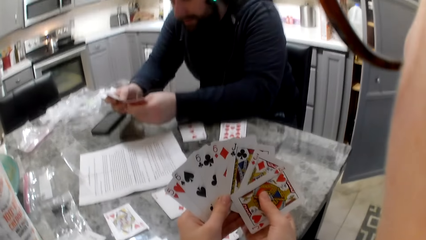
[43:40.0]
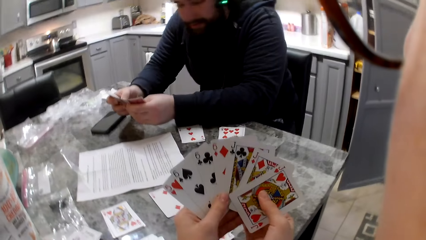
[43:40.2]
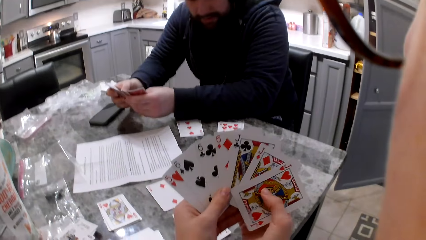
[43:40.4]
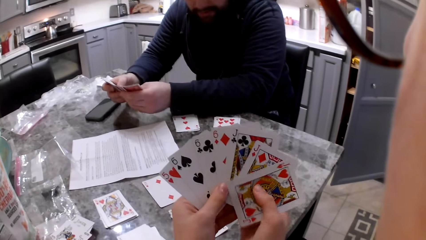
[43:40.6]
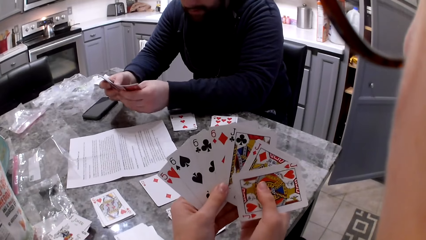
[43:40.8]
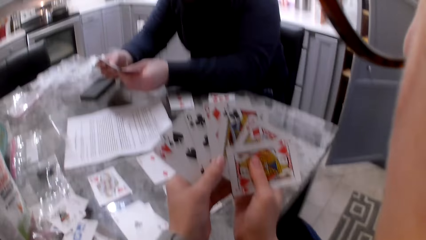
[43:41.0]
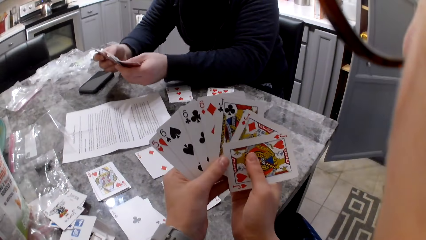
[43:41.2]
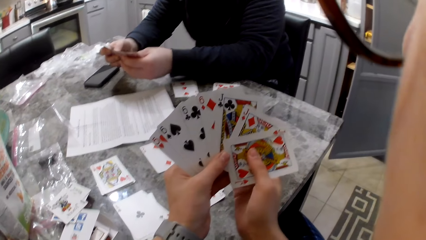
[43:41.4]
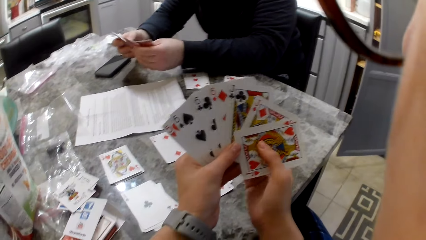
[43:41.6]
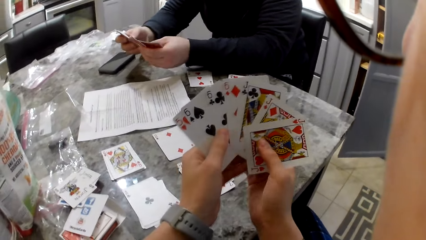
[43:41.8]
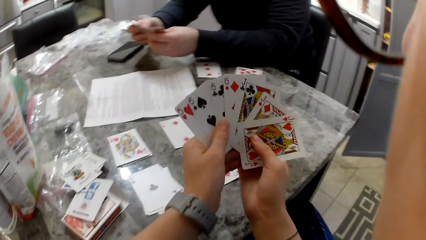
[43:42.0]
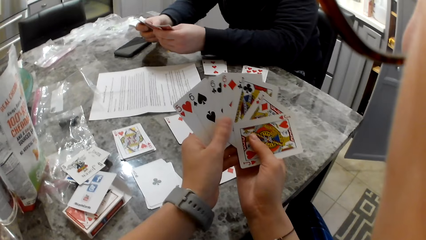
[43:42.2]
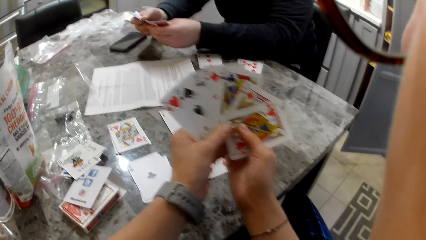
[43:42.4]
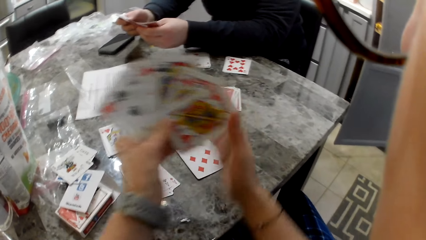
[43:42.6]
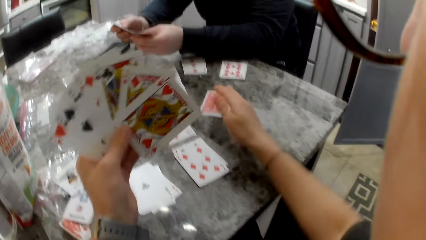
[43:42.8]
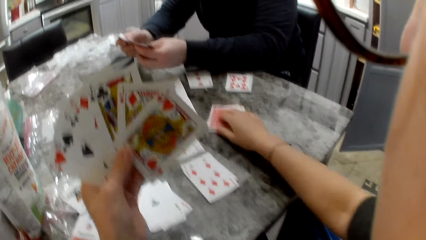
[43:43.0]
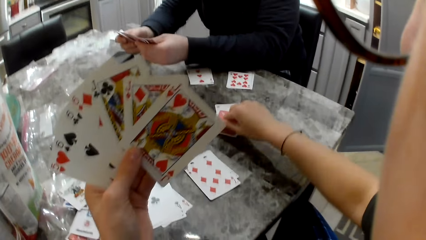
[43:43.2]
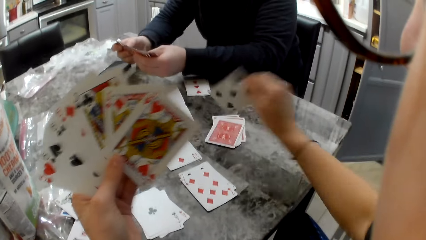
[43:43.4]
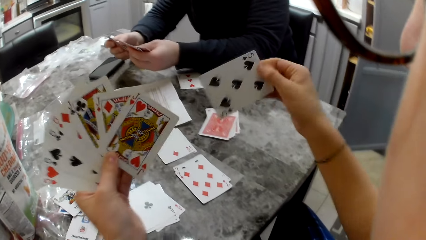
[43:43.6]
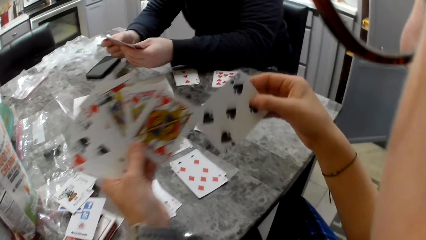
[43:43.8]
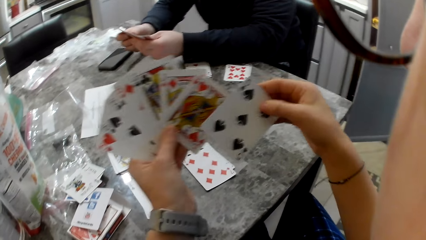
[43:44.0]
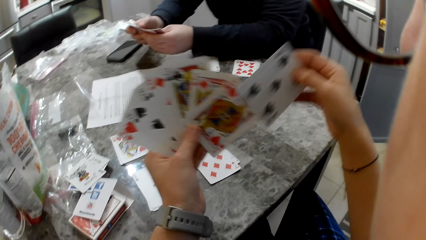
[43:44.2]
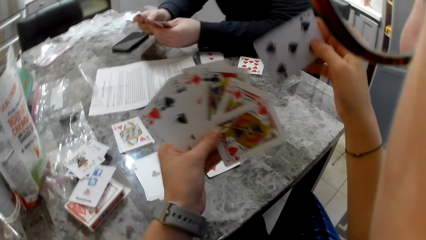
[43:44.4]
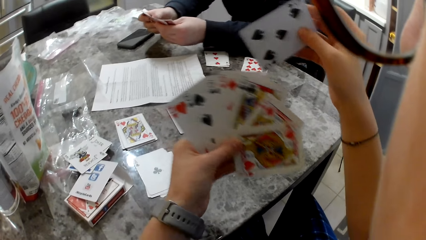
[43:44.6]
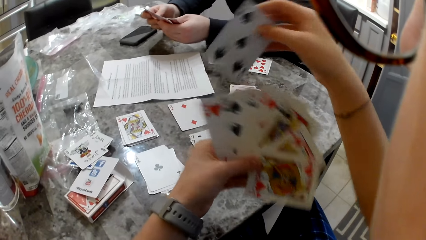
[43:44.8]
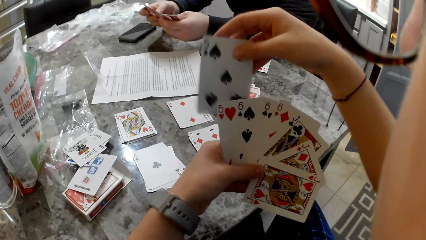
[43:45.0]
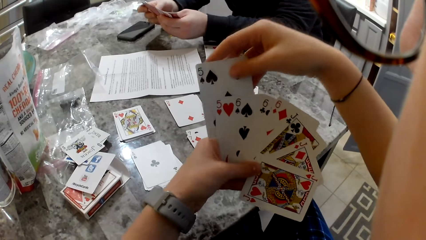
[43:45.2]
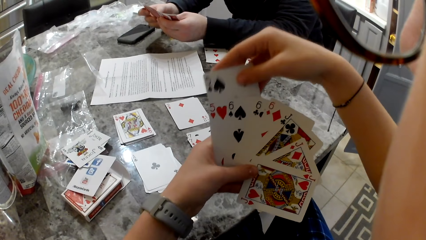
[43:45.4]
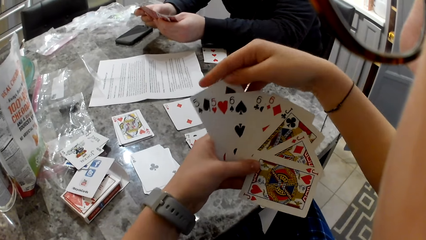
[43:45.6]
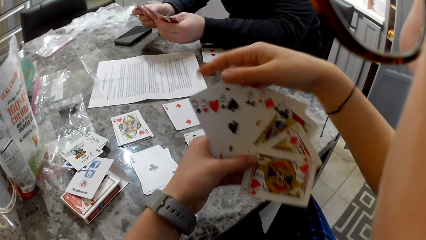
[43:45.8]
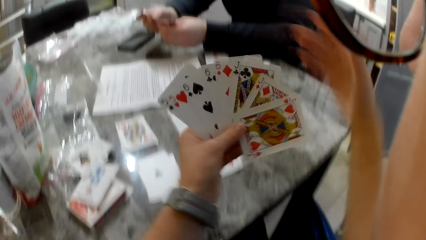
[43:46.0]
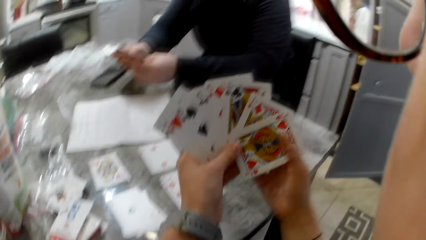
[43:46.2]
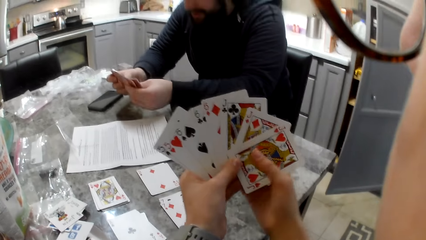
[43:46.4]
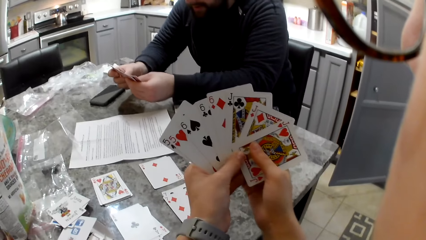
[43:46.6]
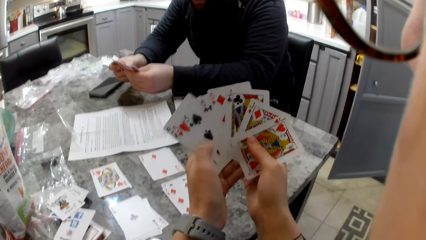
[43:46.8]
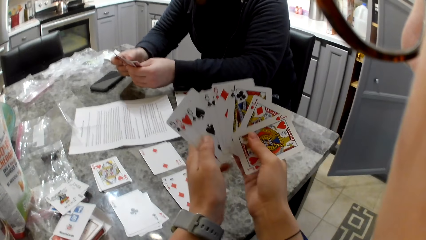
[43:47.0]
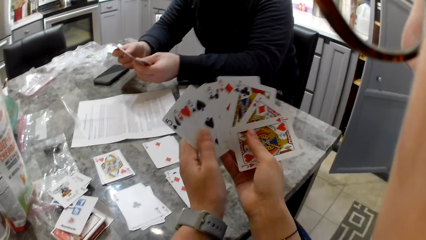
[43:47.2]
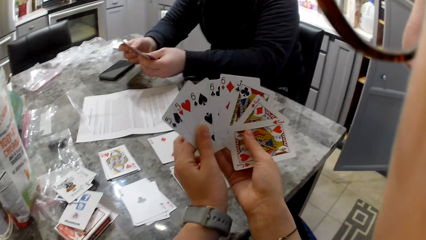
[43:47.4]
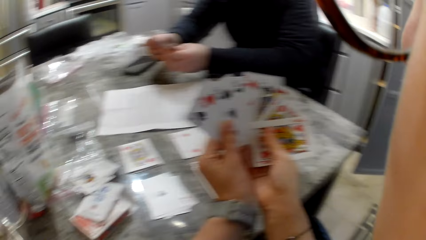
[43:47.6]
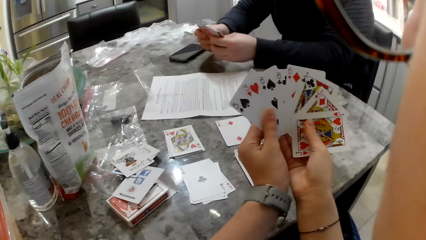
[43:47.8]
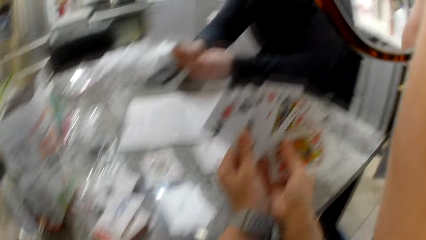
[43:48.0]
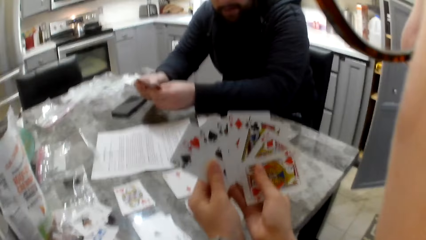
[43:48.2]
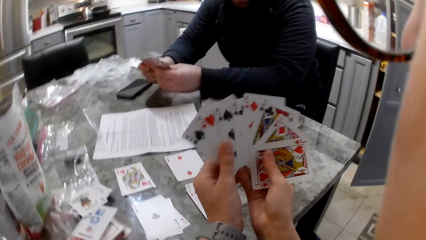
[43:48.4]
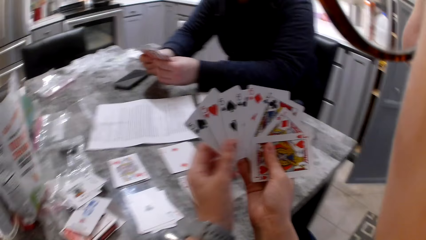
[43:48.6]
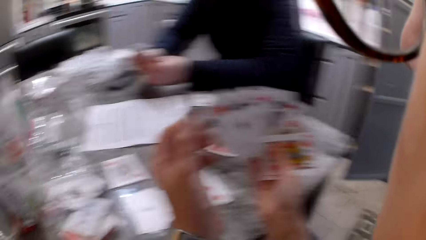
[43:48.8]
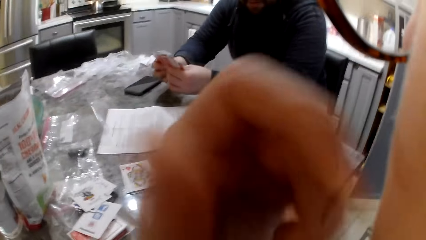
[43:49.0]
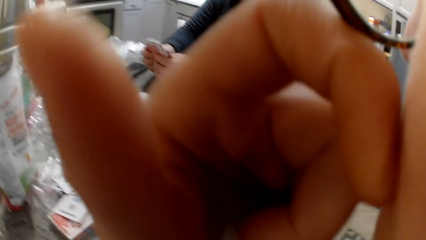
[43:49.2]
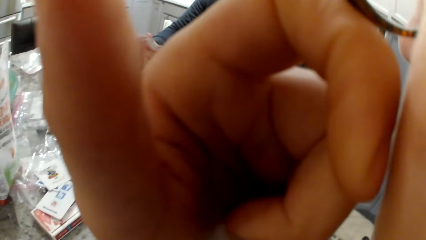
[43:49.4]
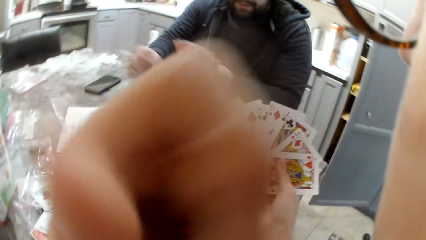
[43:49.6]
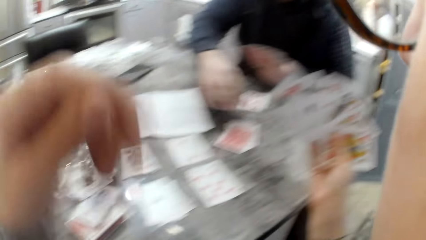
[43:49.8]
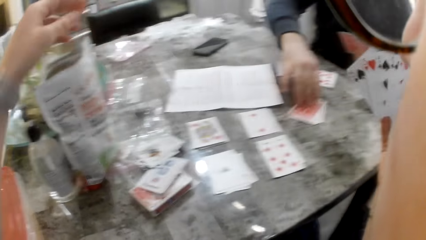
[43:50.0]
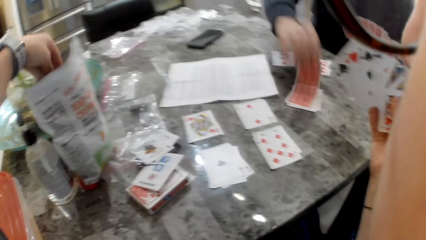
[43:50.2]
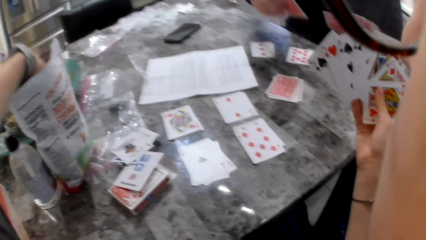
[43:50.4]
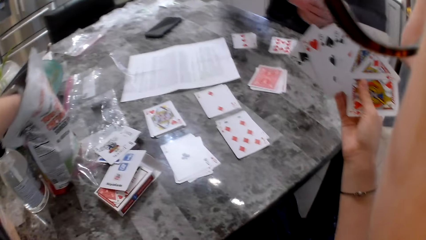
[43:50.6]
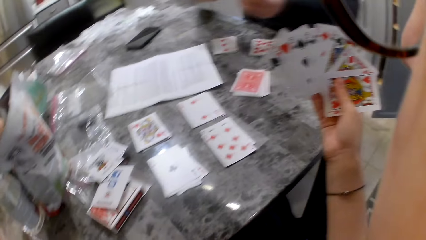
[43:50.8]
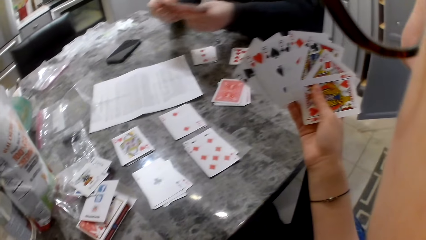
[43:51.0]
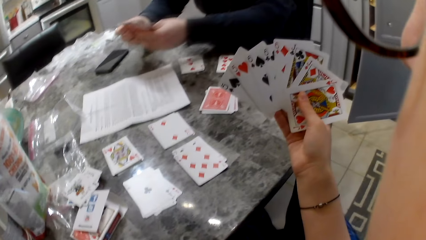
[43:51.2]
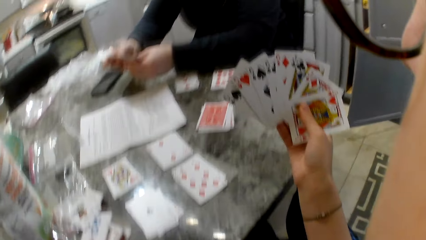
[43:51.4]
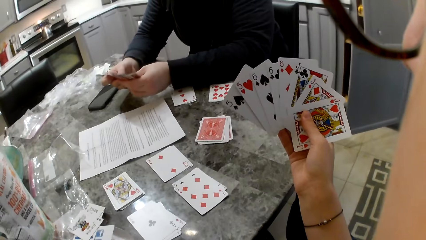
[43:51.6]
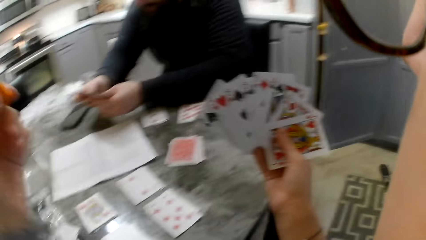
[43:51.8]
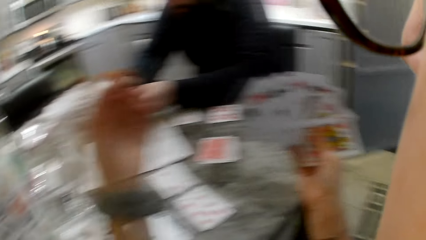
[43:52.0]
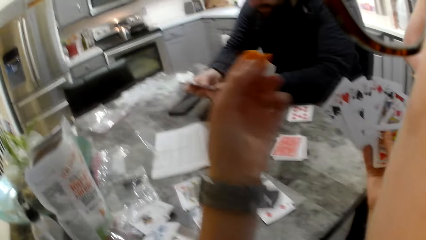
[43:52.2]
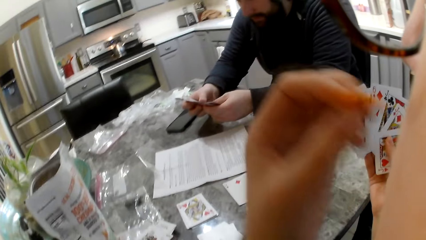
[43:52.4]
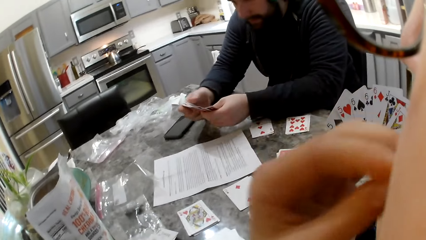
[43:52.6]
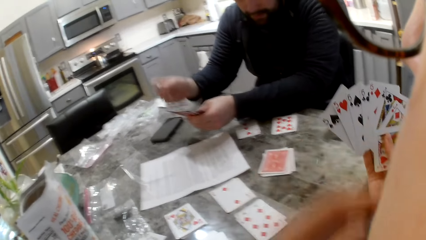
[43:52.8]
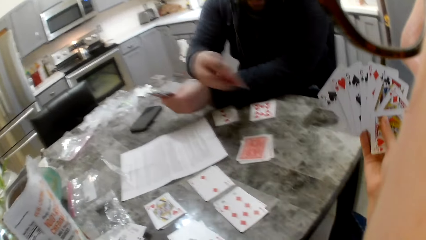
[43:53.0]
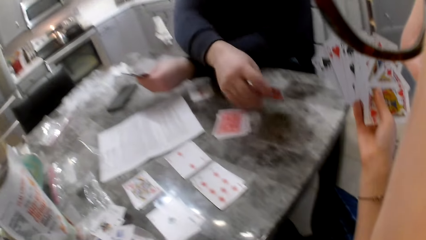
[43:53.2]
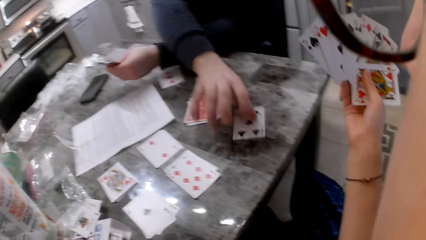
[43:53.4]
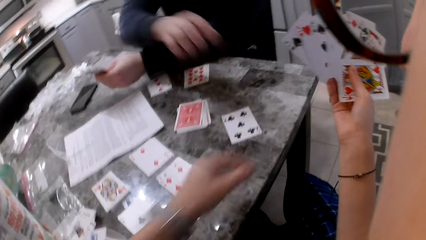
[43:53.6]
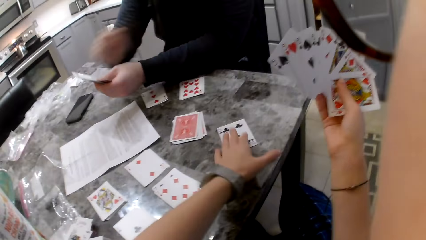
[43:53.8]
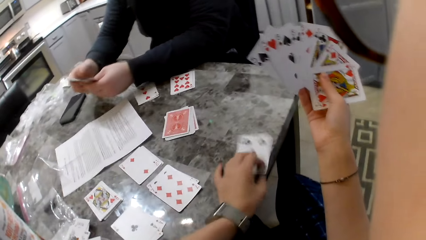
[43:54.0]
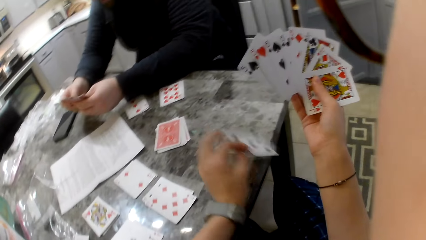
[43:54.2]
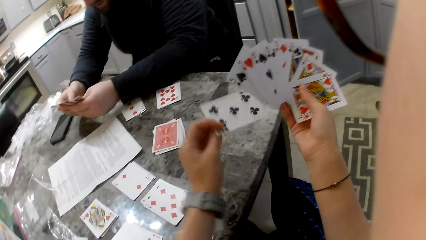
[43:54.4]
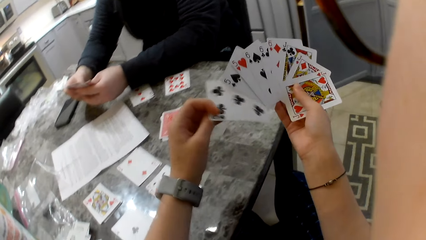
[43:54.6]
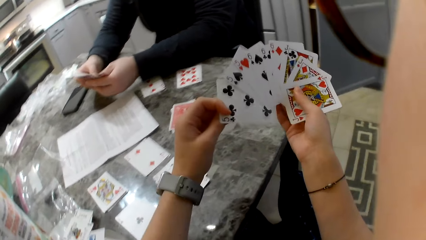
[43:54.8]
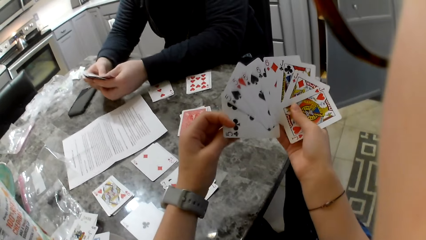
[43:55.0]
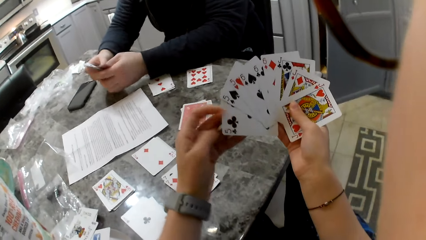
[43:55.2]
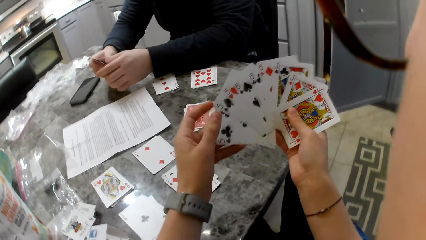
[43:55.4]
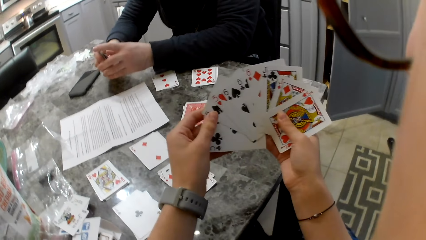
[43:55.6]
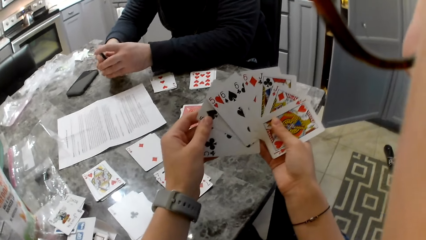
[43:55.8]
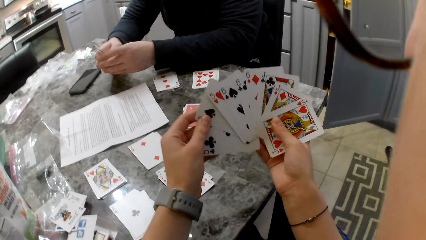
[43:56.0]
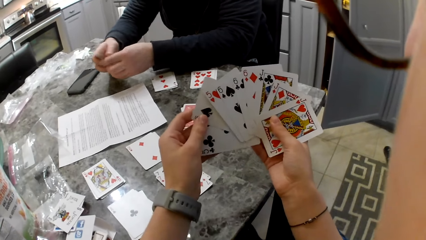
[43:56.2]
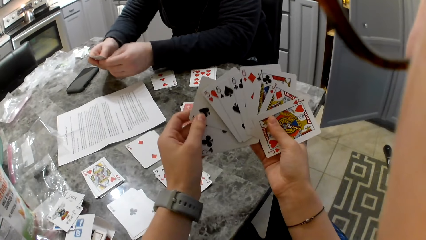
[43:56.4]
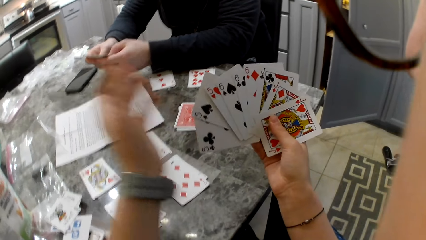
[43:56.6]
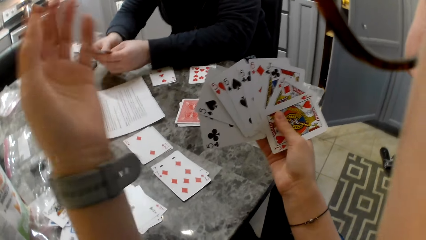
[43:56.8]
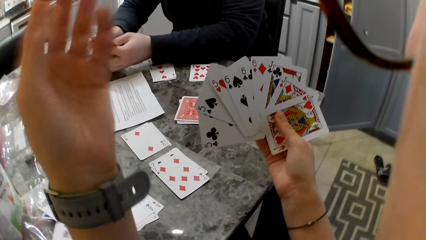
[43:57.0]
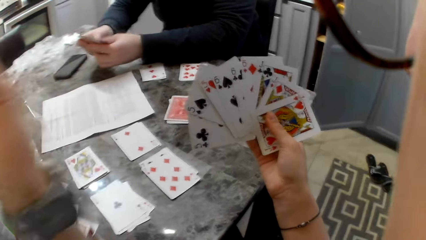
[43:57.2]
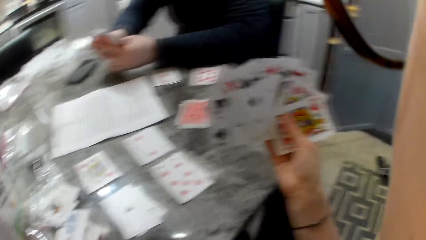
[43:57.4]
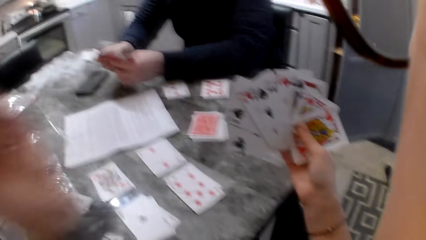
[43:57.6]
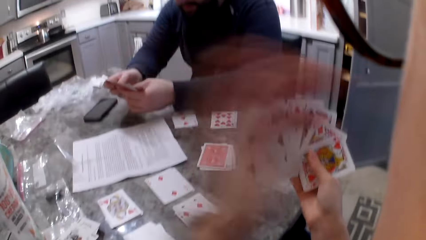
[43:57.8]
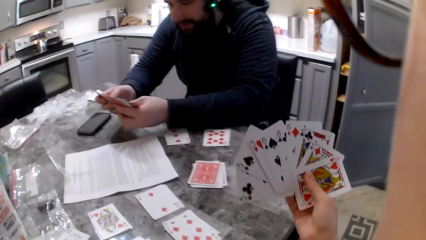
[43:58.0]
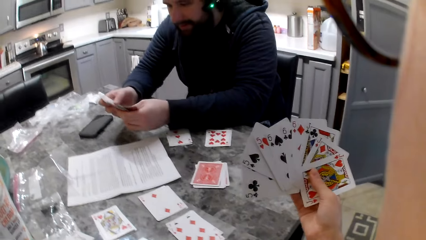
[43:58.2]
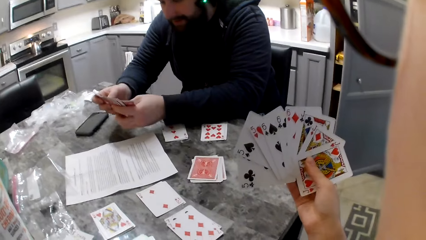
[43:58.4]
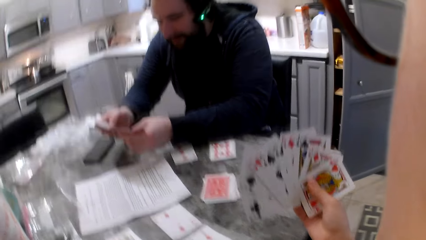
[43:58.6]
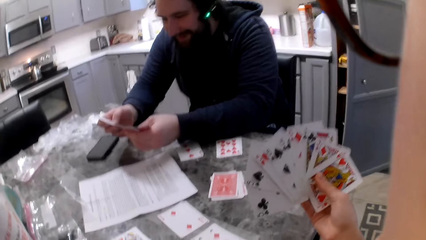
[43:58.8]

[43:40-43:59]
The camera wearer picks a card on the counter with her right hand. A man shuffles cards in his hands. The camera wearer adds the cards to her cards. She shuffles the cards in her hands. She lifts her hand to the glasses on her face. She adjusts the glasses. She touches her glasses. She drops her hand back. The man picks a card on the counter with his right hand. The camera wearer picks a snack, a piece of fish cracker, from a snack bag on the table with her left hand. The man shuffles his cards in his hands. The camera wearer puts the snack in her mouth. The man picks a card with his right hand and drops the card on the counter. The camera wearer picks a card on the counter with her left hand. The man shuffles his cards in his hands. The camera wearer adds the cards to her cards. She shuffles the cards in her hands. She gestures and moves her hand. The man shuffles cards in his hands.
